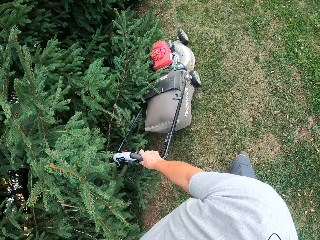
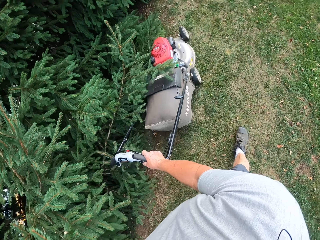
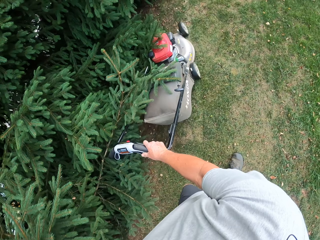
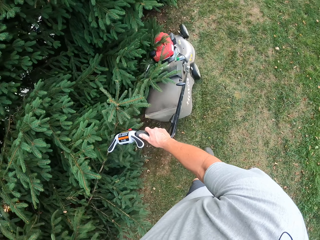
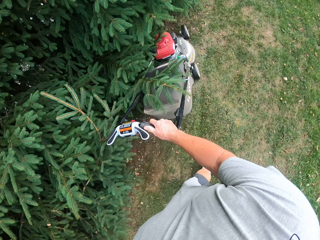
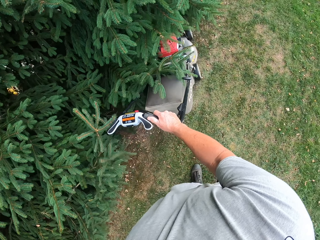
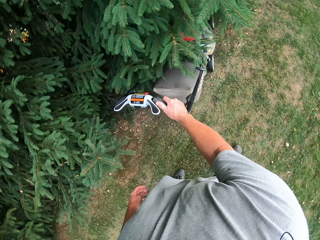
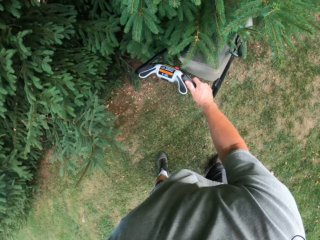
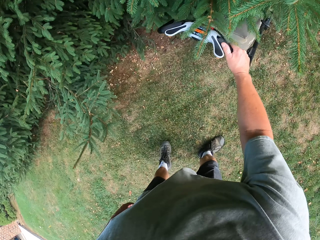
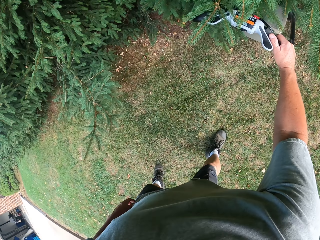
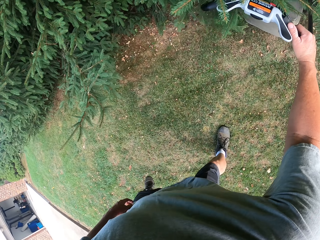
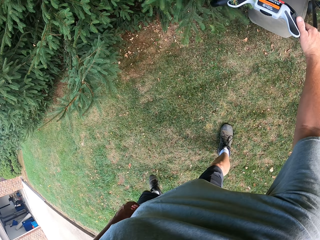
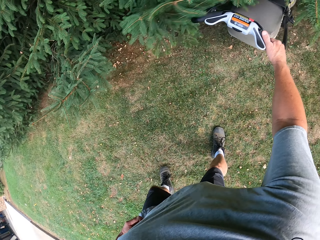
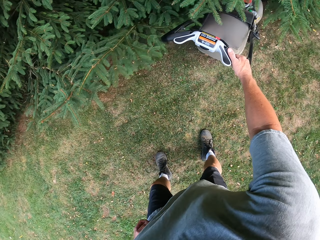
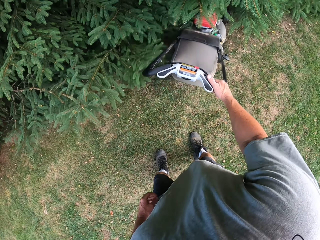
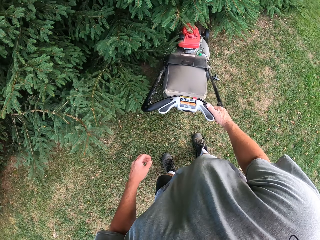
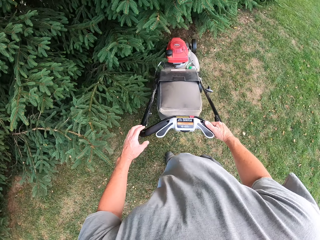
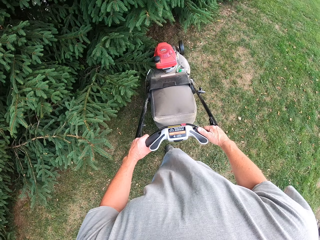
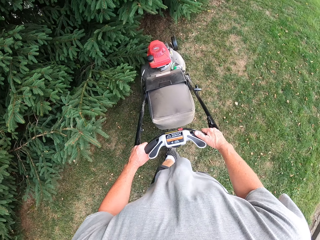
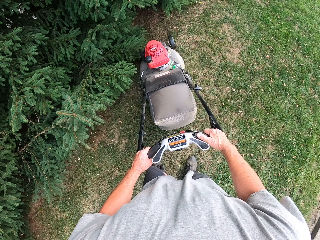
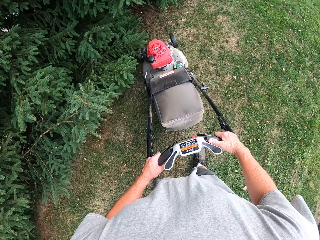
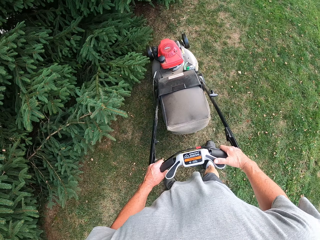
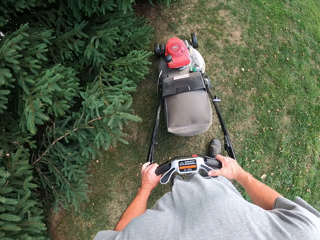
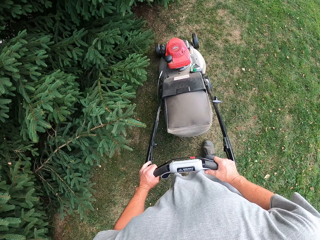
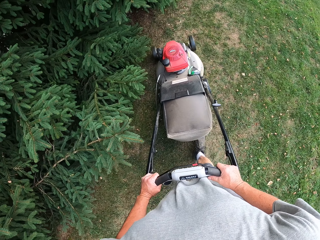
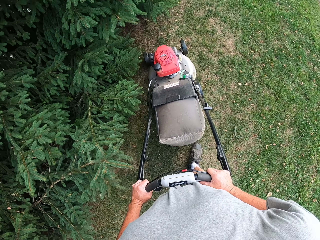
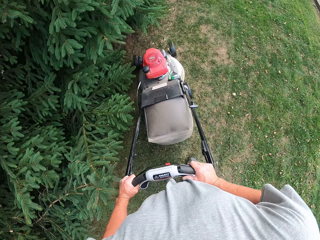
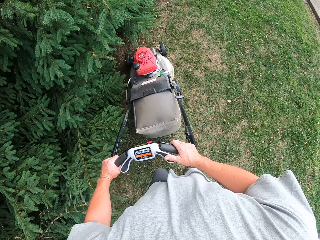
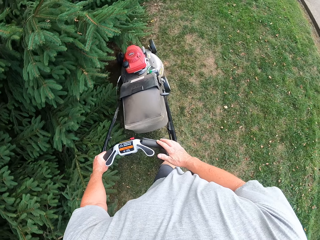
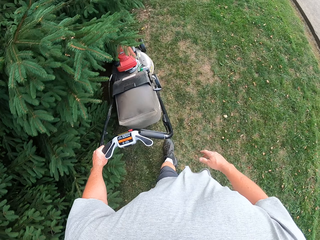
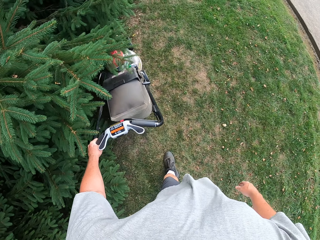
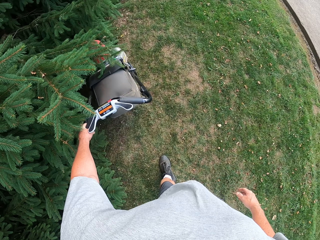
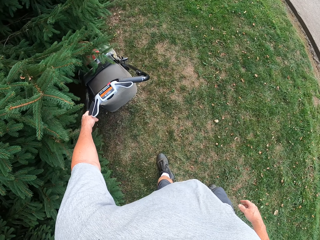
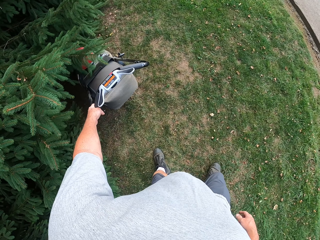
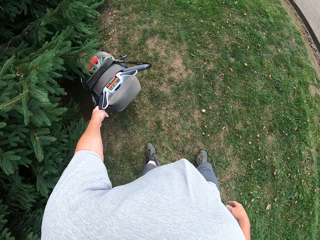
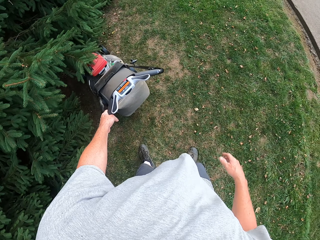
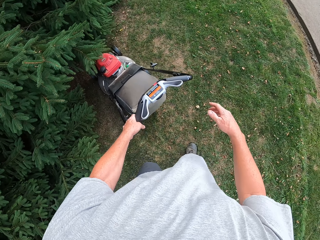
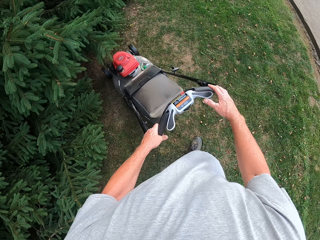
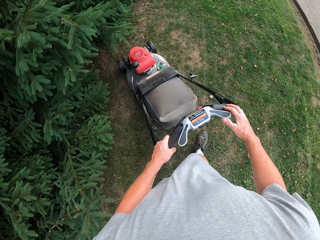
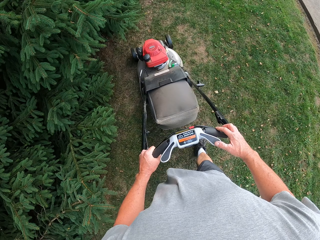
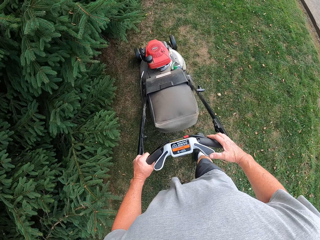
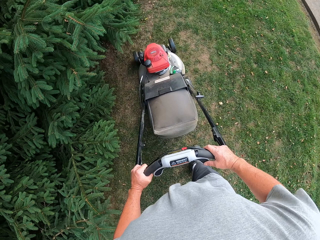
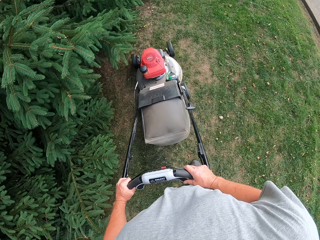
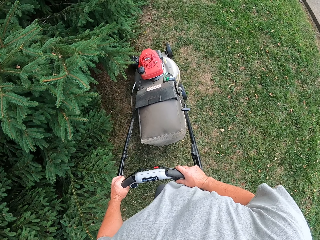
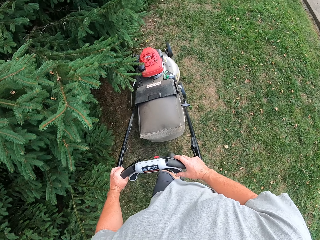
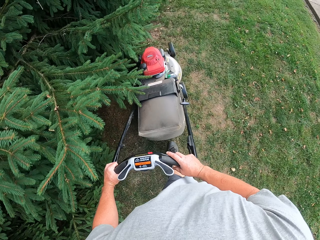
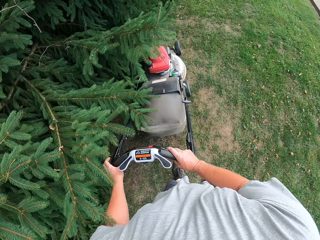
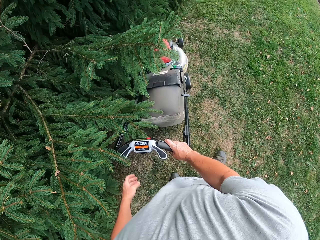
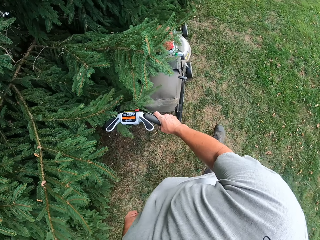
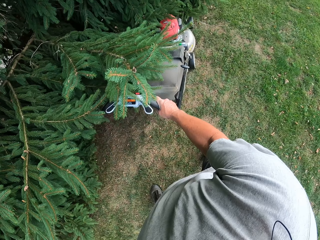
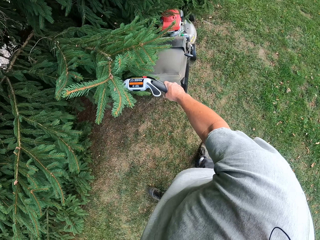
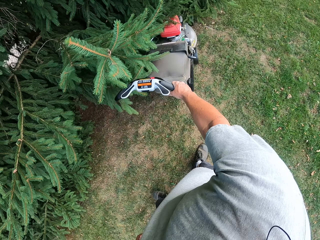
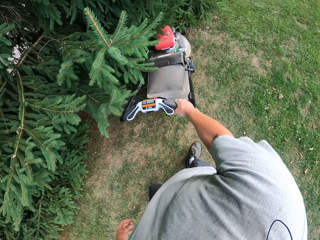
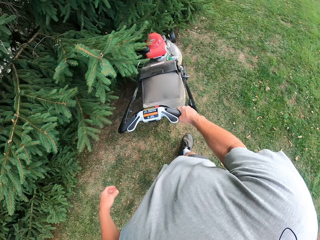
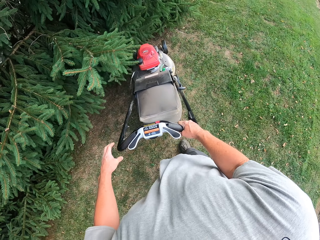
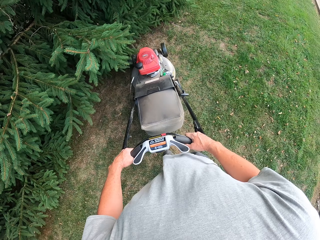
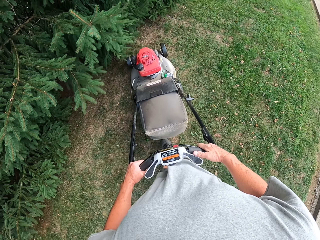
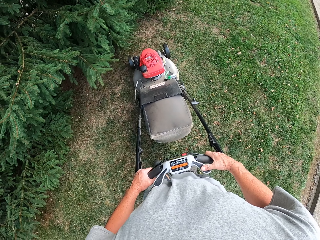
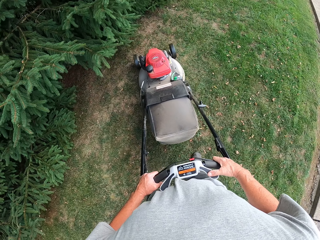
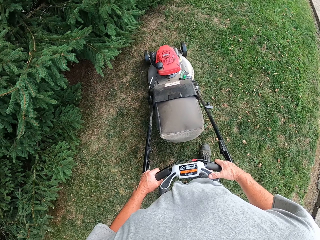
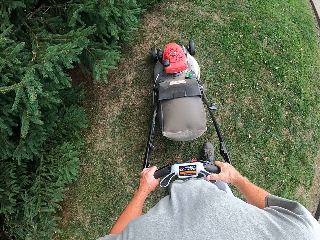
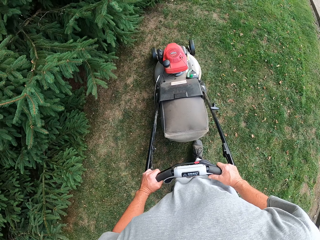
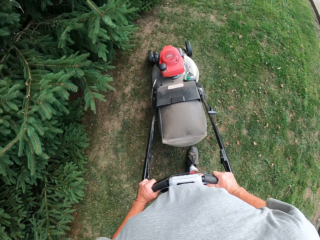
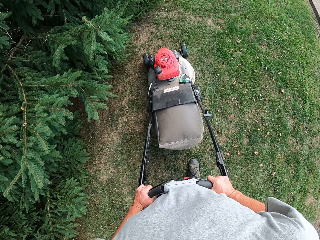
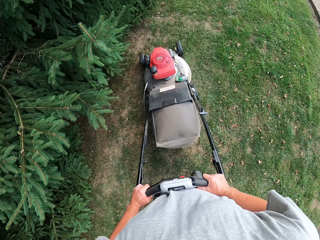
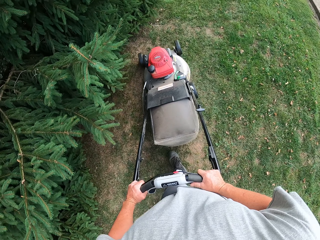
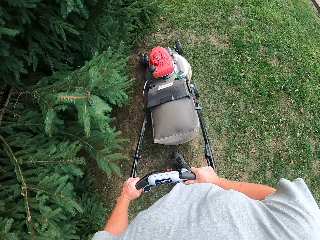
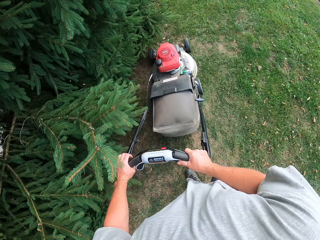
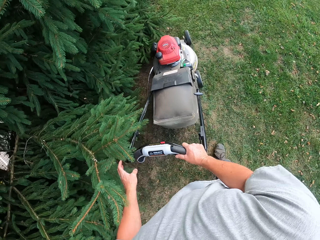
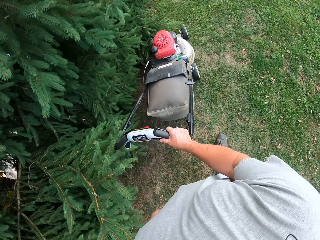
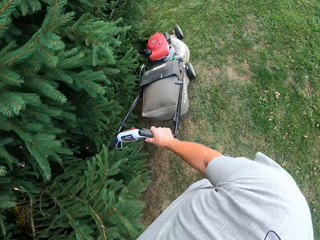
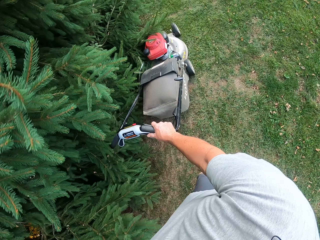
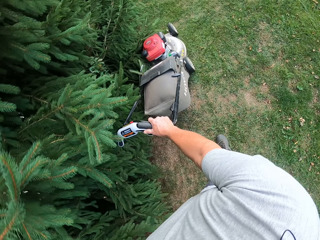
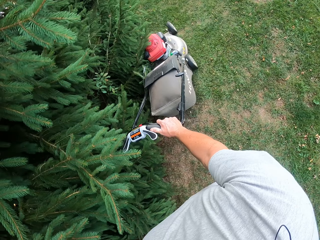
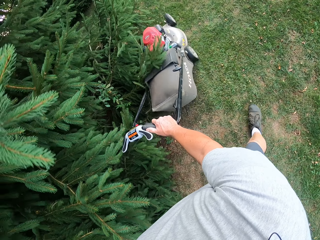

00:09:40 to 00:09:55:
The camera wearer moves a lawn mower backwards. They mow the lawn with the lawn mower. They move the lawn mower backwards. They mow the lawn with the lawn mower. They move the lawn mower backwards. They mow the lawn with the lawn mower.

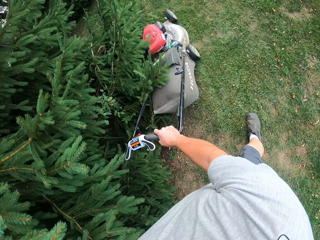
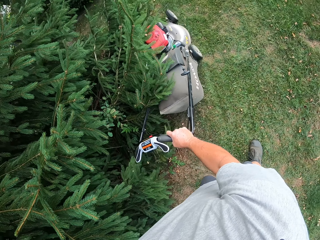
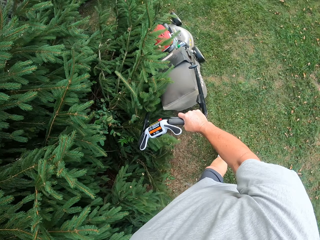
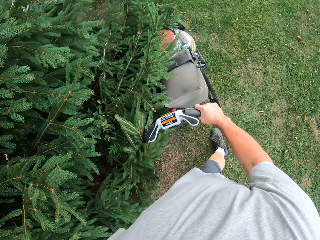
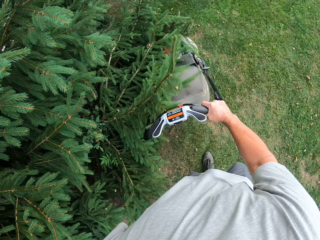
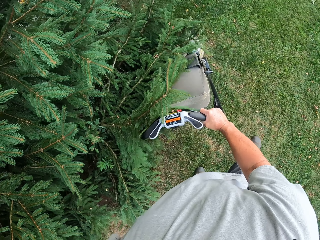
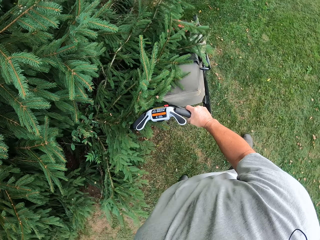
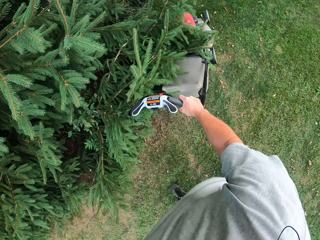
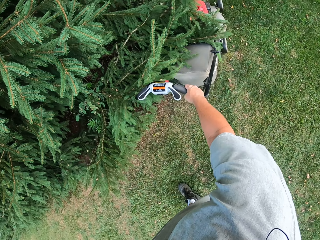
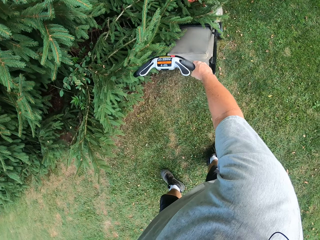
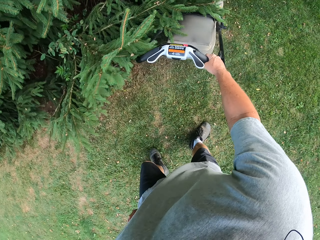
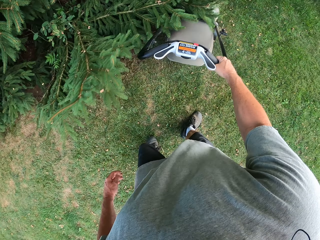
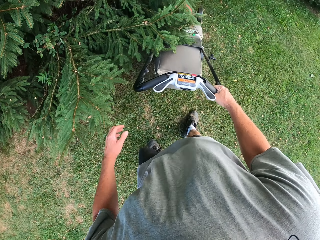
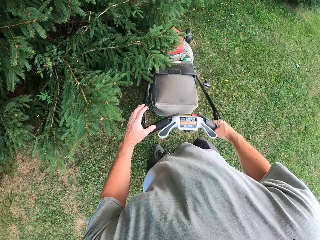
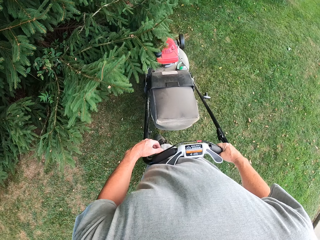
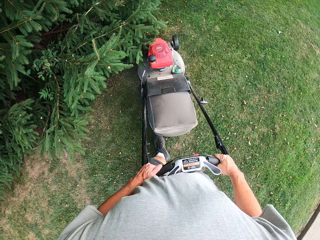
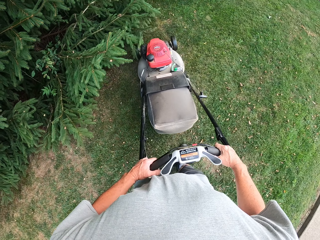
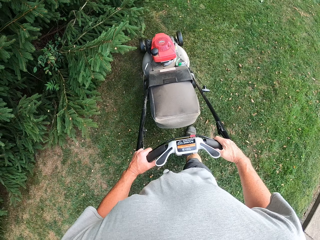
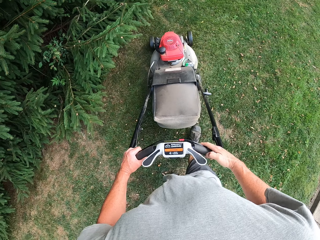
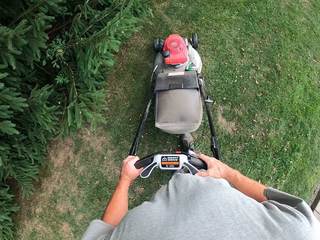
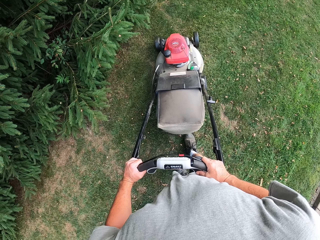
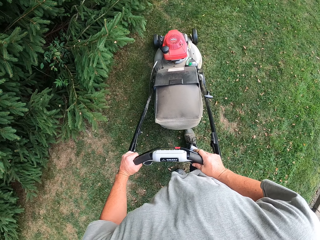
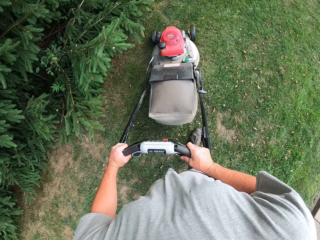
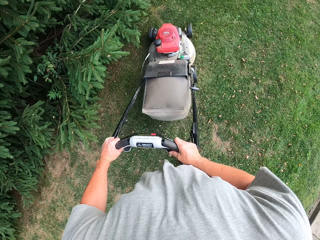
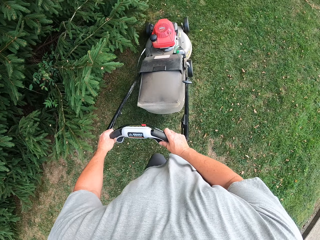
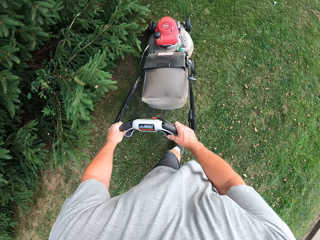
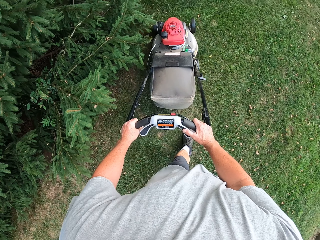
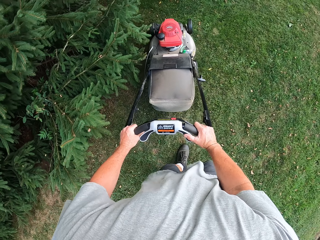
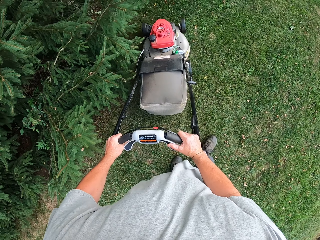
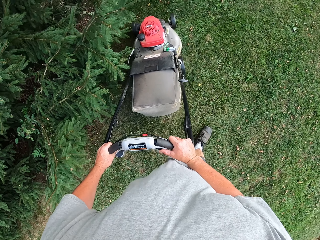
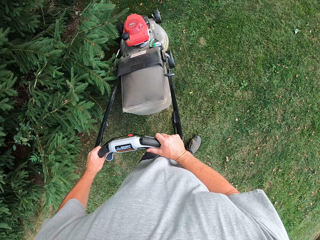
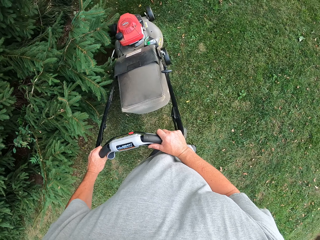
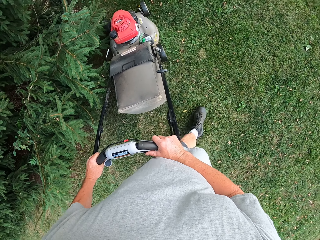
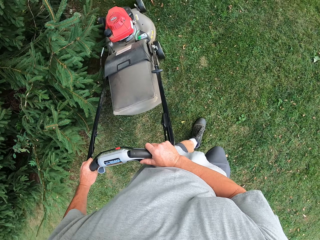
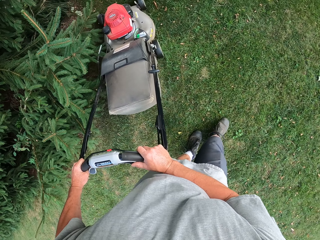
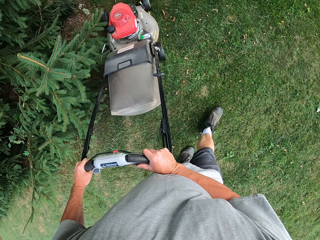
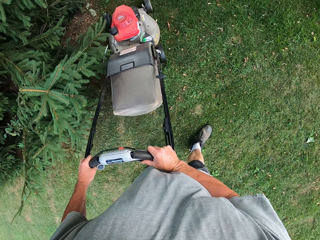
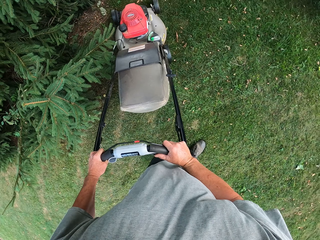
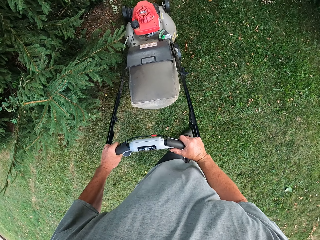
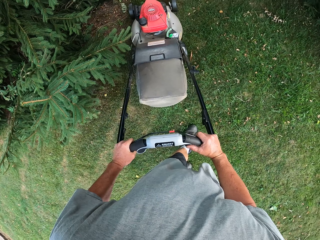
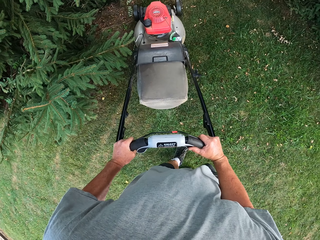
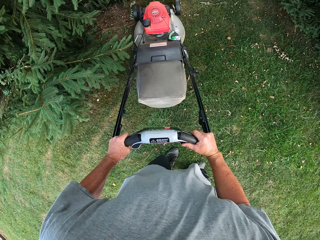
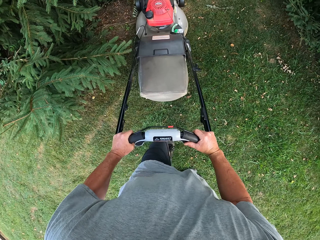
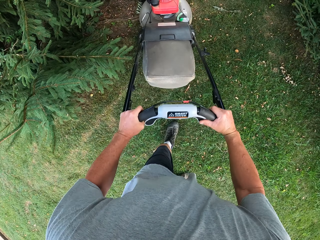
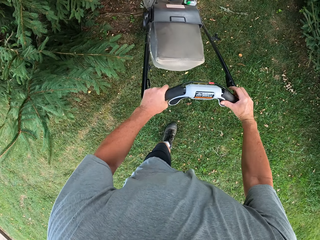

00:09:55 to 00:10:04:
The camera wearer moves a lawn mower backwards. They mow the lawn with the lawn mower.
